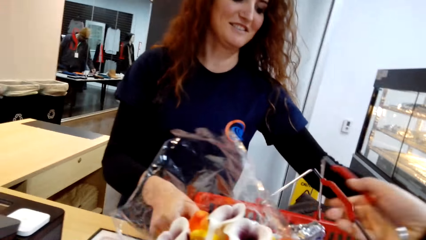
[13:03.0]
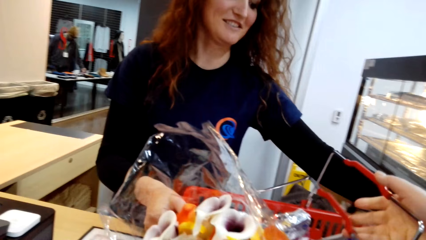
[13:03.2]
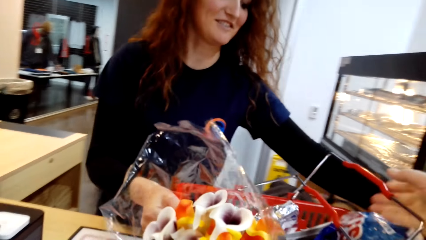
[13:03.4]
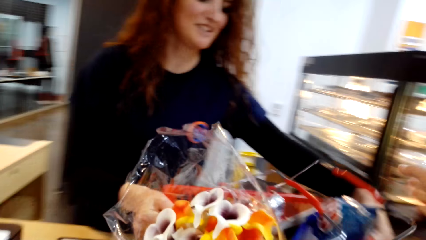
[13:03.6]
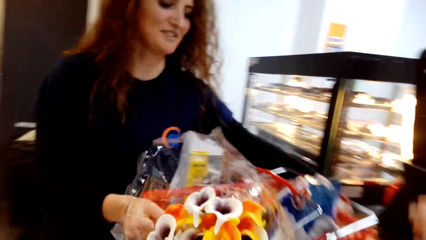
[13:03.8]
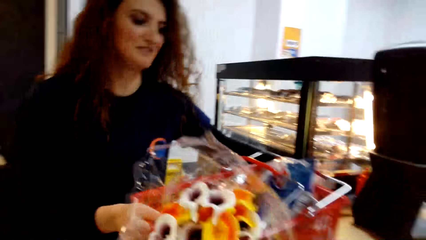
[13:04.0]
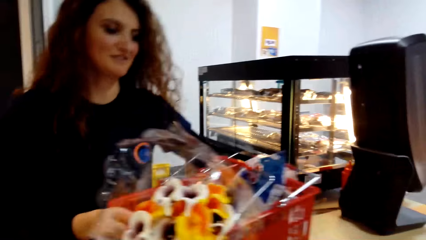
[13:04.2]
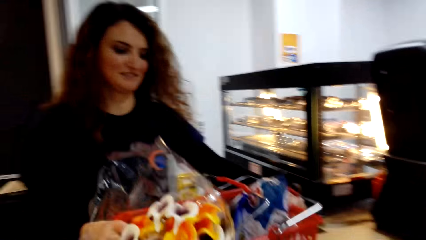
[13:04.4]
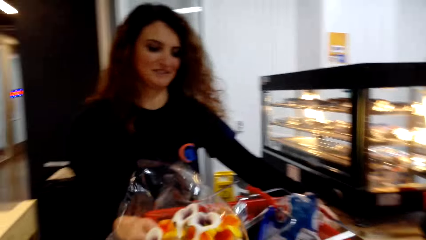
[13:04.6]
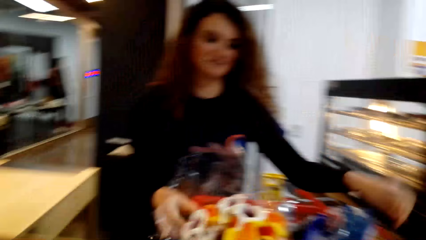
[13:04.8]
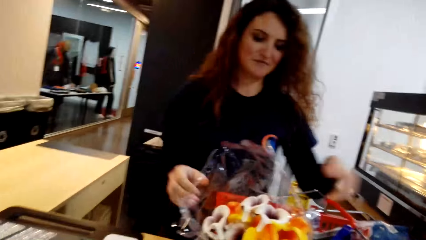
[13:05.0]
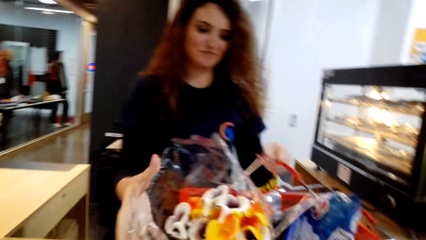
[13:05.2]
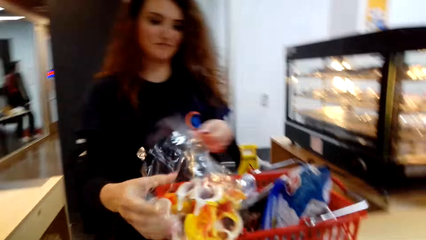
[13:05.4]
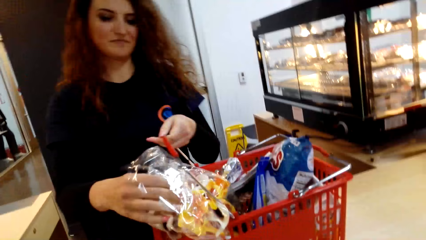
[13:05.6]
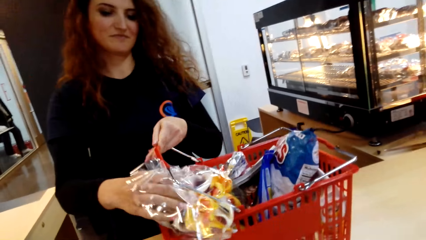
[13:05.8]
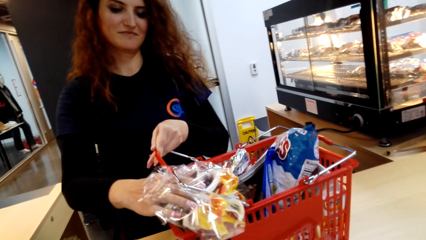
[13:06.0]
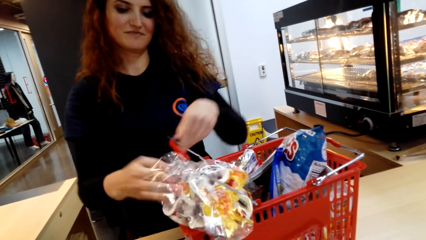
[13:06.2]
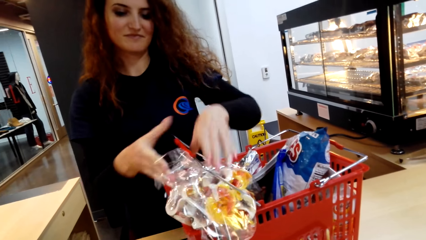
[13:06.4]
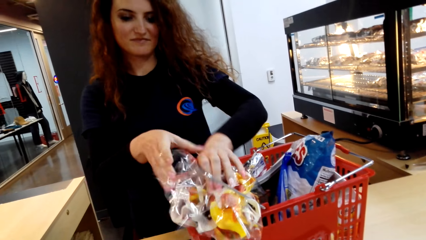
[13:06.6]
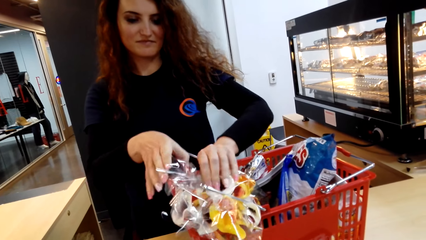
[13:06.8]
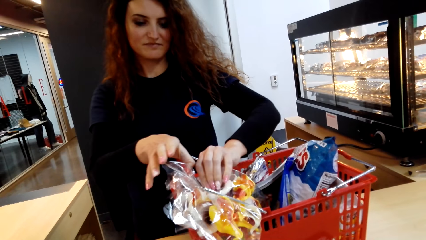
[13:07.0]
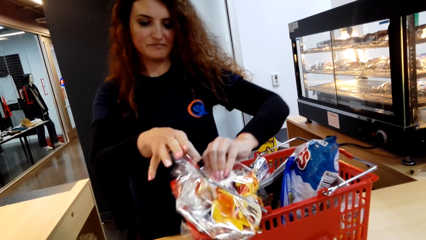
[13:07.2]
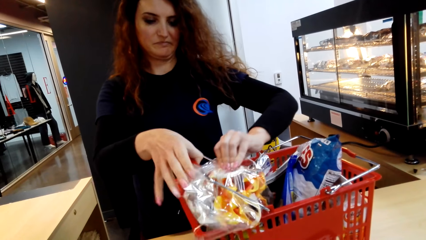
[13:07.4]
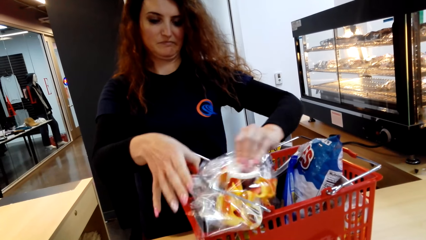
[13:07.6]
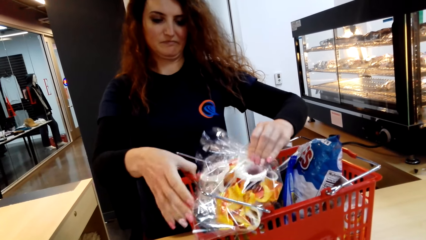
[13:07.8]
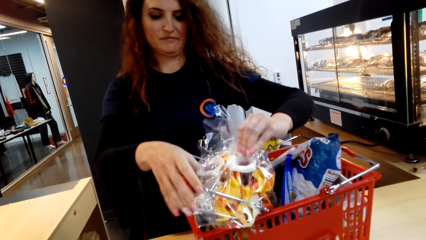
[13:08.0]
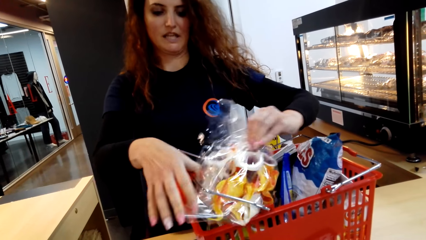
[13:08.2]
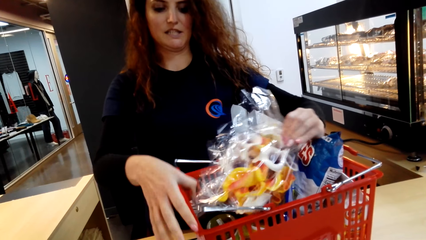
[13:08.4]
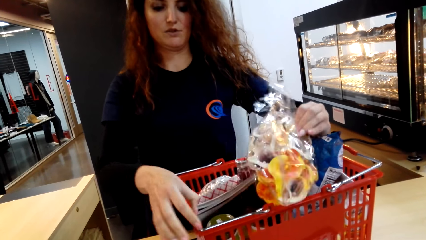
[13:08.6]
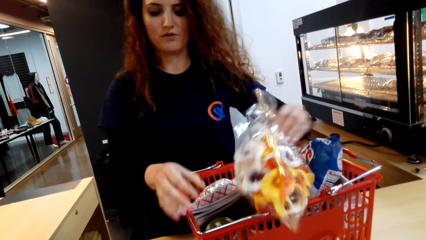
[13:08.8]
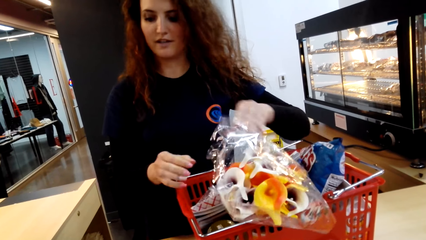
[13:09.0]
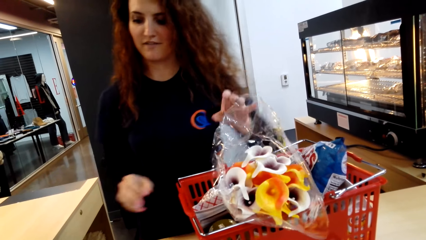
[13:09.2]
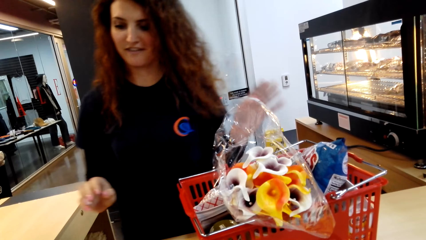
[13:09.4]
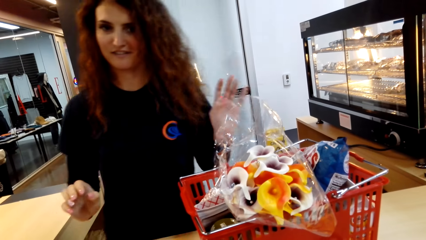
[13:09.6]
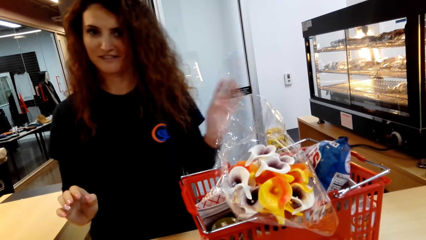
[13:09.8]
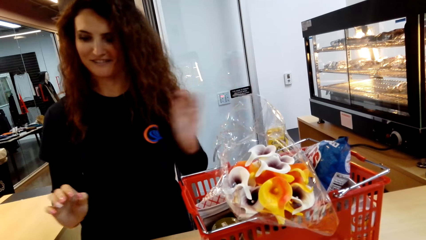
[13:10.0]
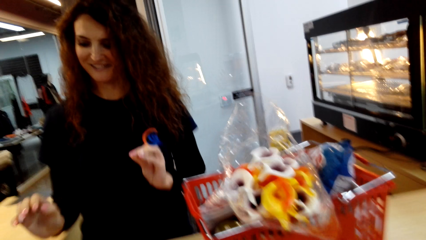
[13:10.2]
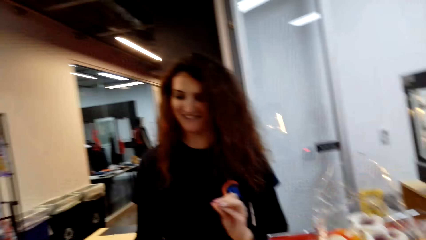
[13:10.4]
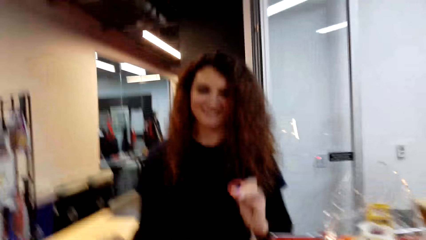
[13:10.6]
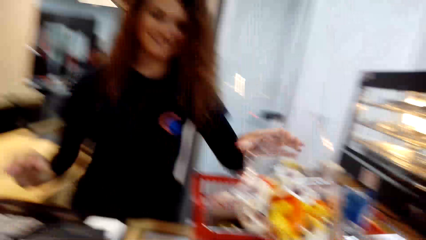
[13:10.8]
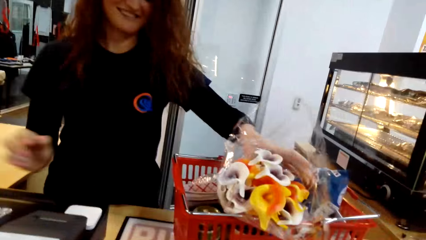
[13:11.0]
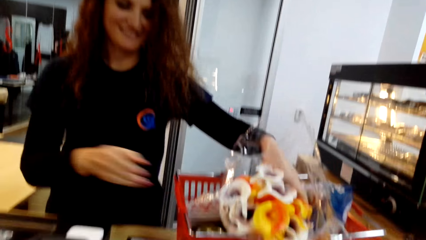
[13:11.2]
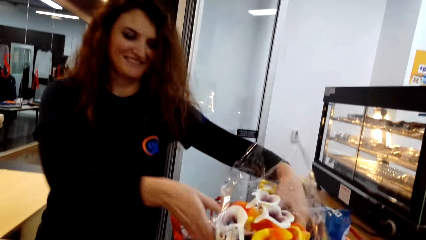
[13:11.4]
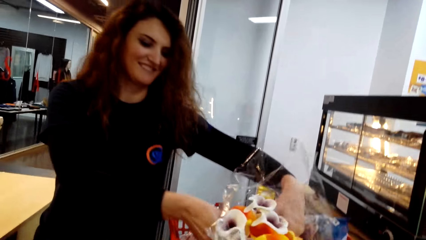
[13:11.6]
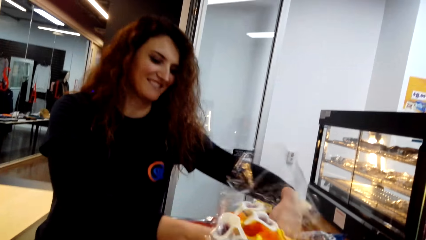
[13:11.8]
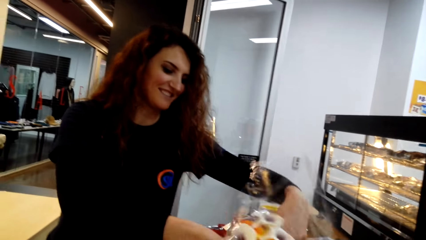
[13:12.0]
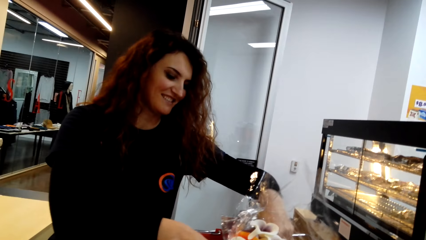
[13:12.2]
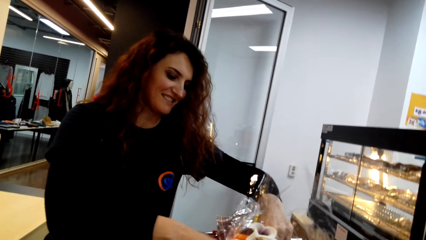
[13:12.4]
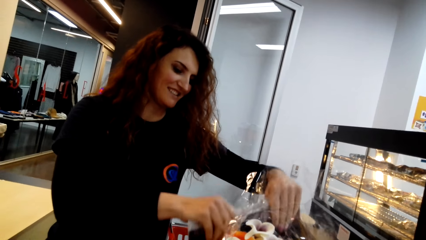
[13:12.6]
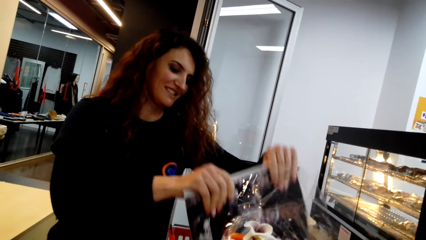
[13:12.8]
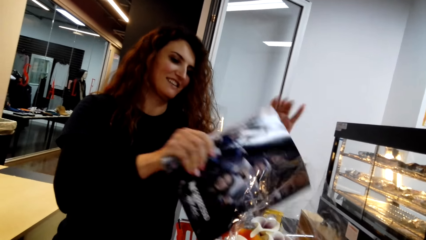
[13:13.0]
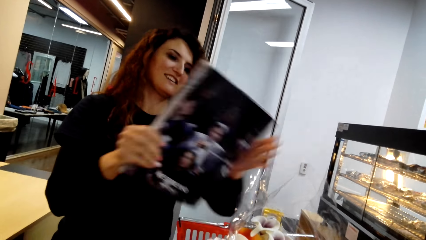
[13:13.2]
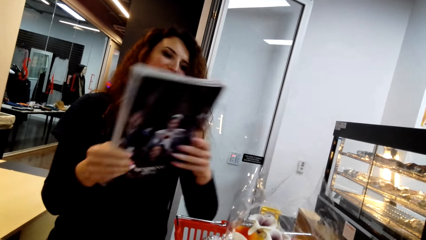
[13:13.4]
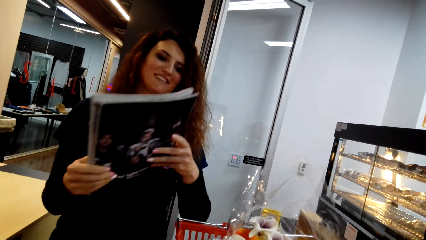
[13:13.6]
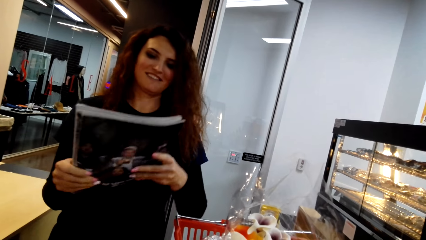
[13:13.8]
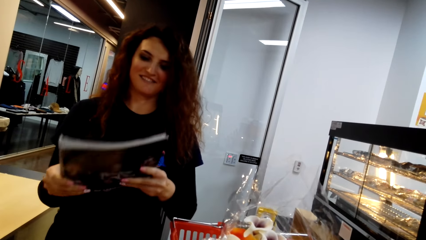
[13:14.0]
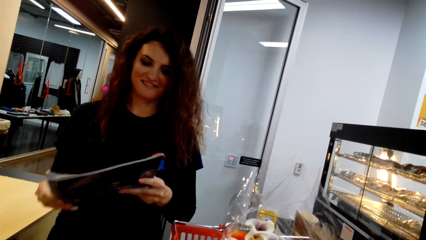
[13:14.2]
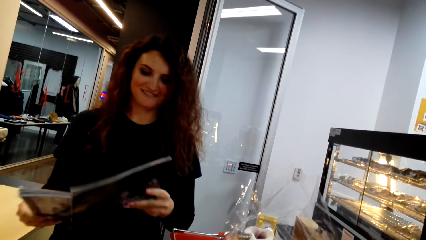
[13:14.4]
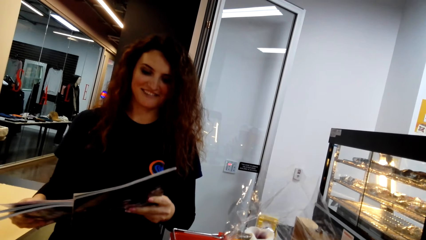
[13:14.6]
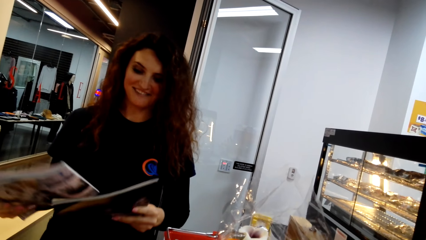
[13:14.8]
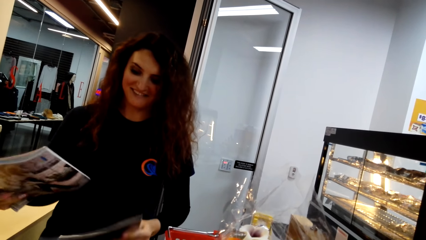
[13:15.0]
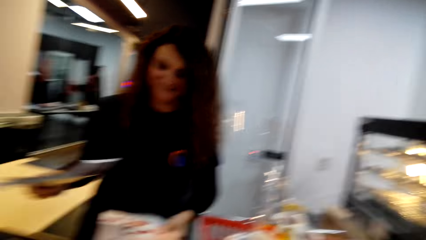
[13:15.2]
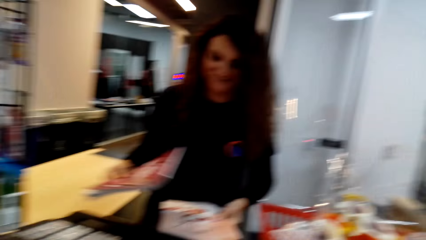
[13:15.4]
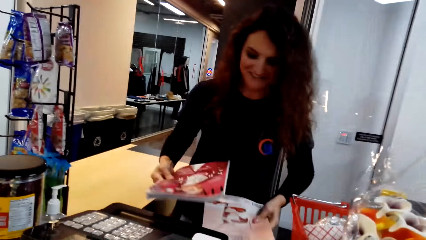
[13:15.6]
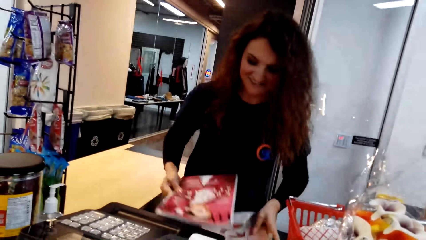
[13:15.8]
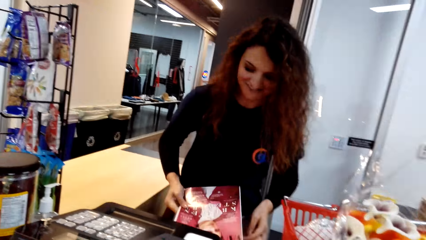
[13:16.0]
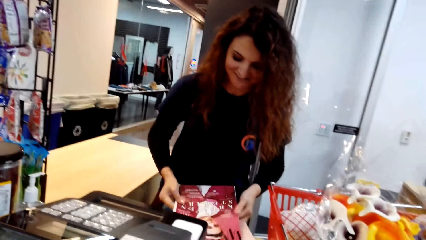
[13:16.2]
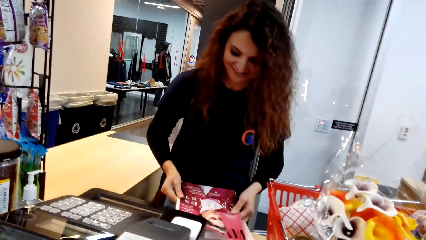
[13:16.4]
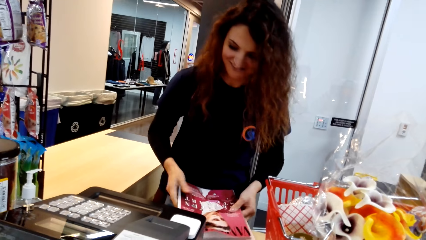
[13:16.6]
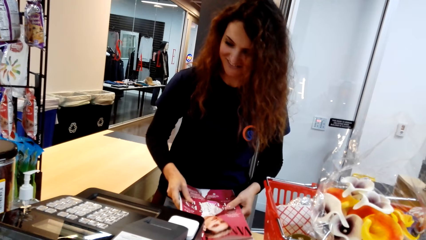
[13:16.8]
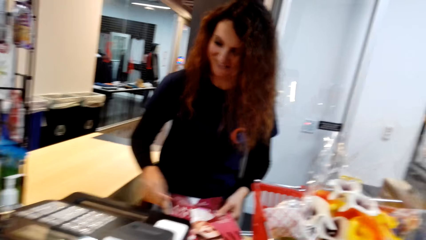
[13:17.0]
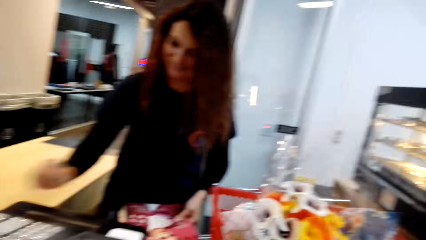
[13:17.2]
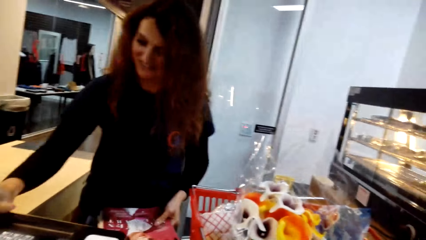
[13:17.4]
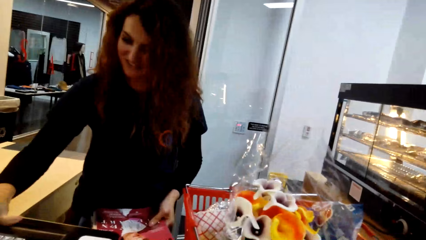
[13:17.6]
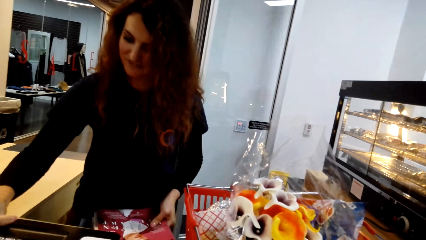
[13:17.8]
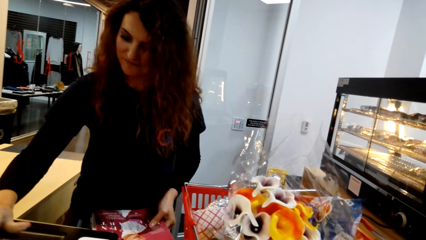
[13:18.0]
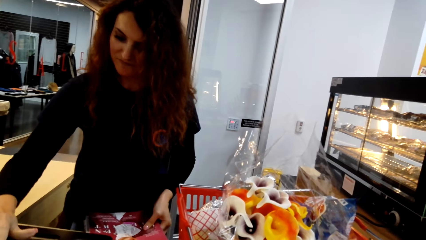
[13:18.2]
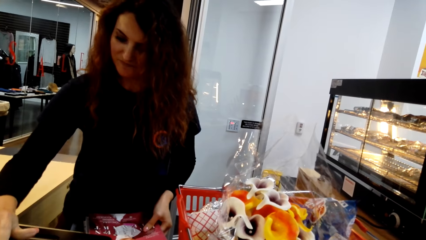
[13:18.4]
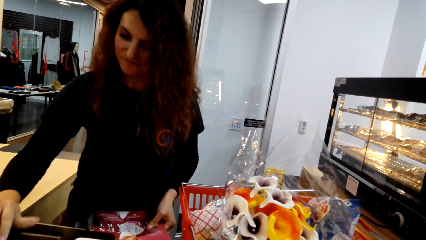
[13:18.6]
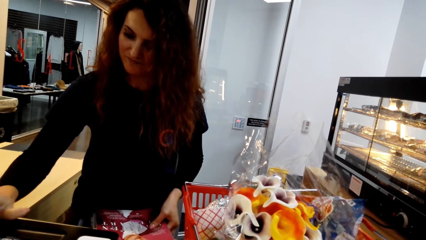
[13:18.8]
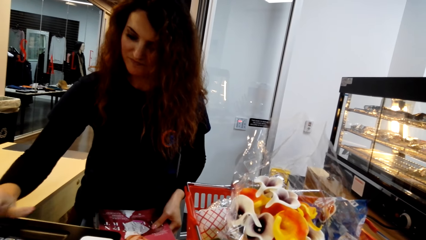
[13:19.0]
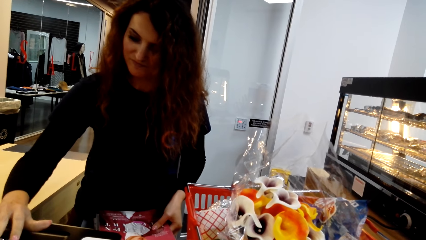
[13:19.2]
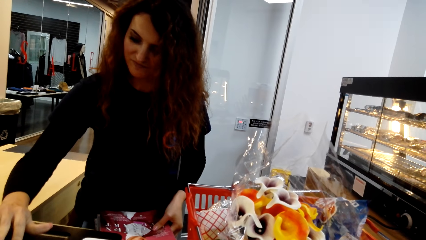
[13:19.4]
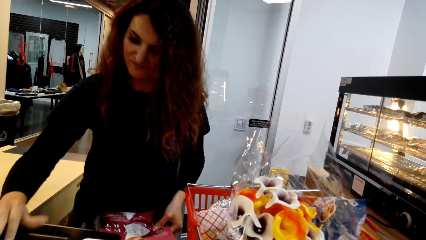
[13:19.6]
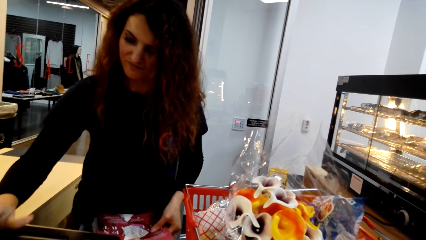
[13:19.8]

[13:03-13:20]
The camera wearer puts the shopping bucket on top of the counter and converses with a woman. The woman aligns a cart on the counter and aligns flowers in the cart. Another woman touches the shopping on the bucket. The first woman converses with the camera wearer, scans the items, and picks up a magazine in the cart. The camera wearer converses with the woman. The woman calculates the item cost on the cash register and scans the items.
